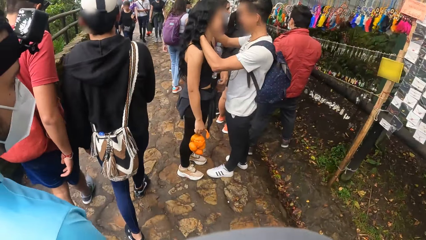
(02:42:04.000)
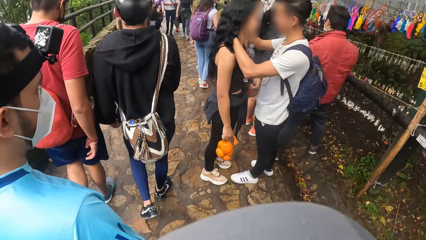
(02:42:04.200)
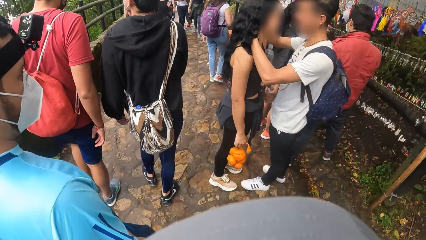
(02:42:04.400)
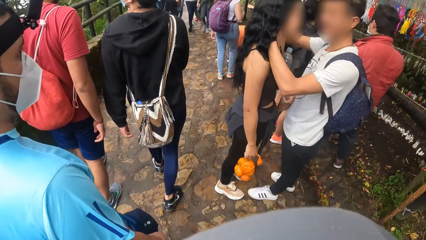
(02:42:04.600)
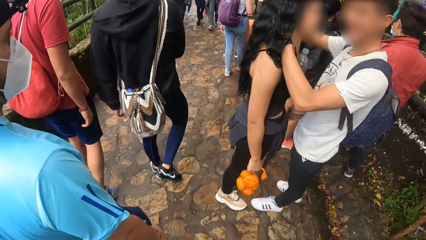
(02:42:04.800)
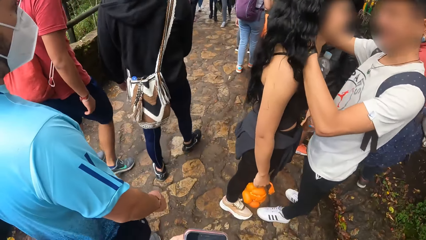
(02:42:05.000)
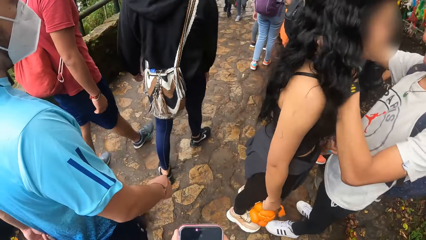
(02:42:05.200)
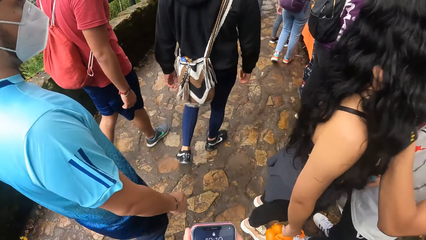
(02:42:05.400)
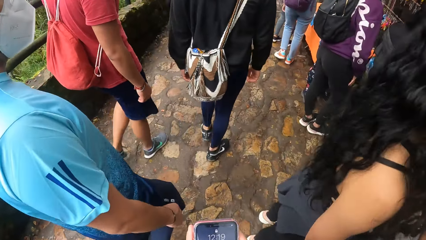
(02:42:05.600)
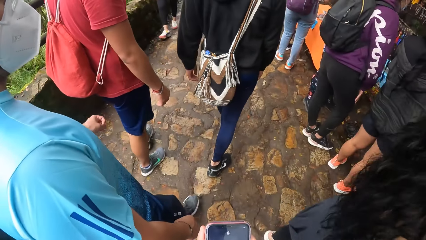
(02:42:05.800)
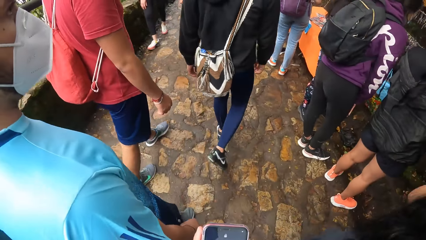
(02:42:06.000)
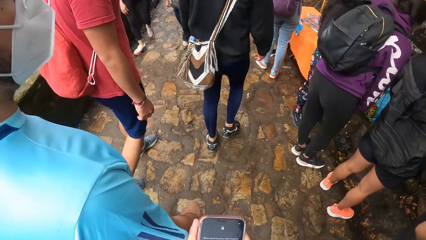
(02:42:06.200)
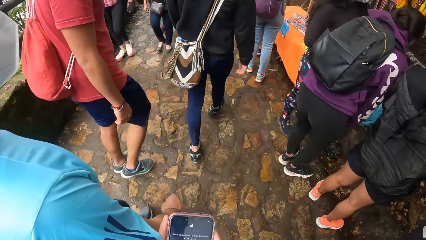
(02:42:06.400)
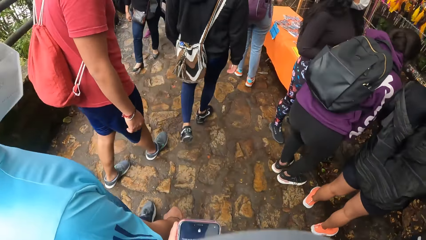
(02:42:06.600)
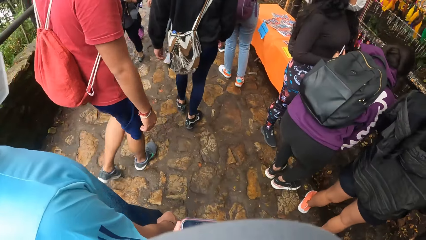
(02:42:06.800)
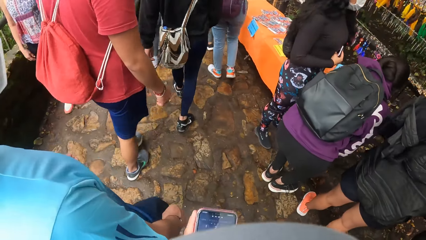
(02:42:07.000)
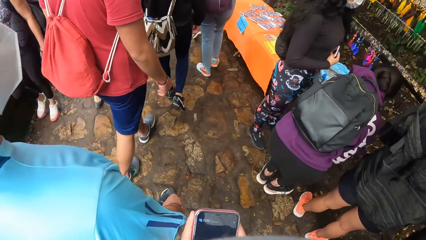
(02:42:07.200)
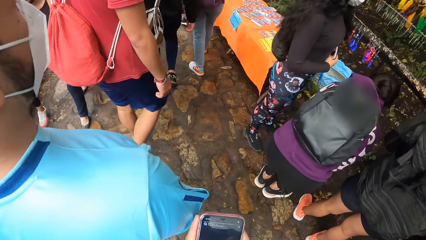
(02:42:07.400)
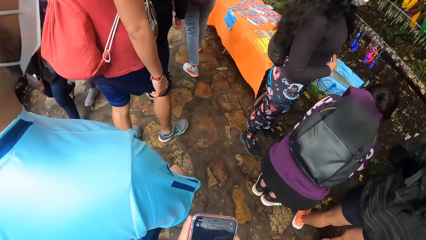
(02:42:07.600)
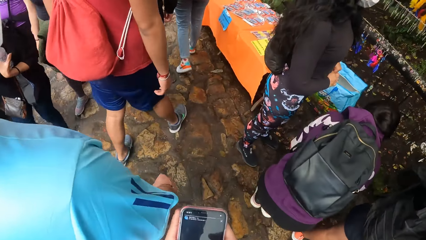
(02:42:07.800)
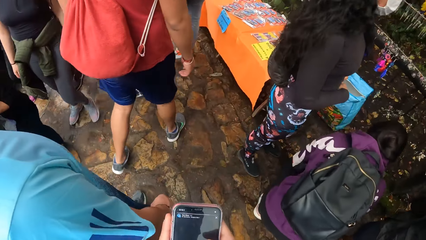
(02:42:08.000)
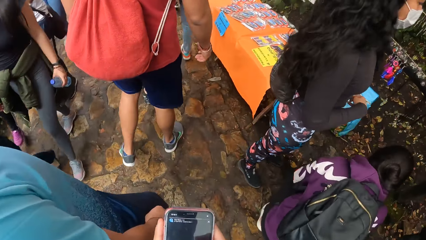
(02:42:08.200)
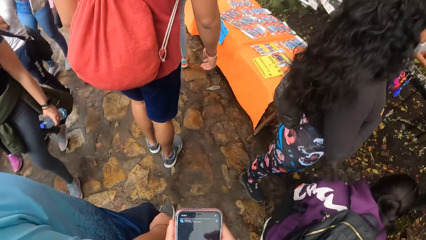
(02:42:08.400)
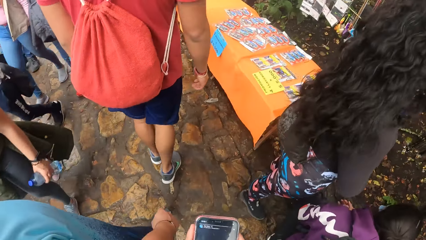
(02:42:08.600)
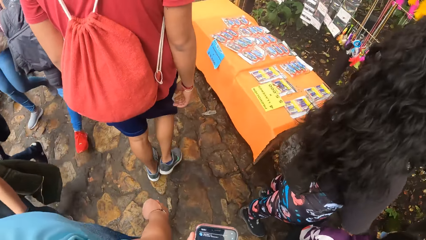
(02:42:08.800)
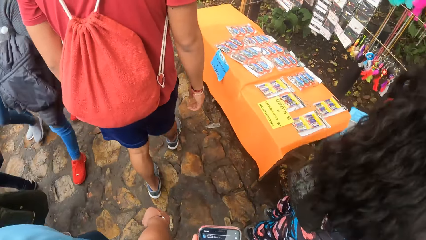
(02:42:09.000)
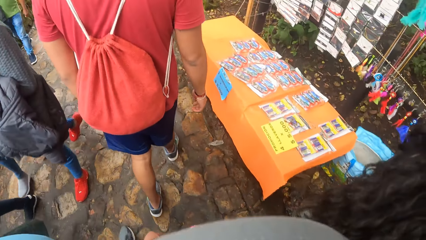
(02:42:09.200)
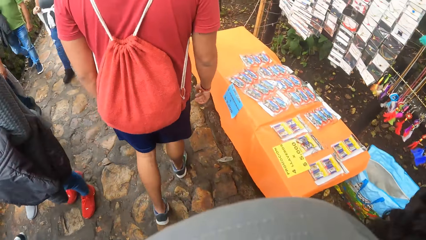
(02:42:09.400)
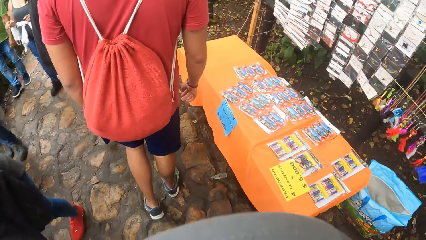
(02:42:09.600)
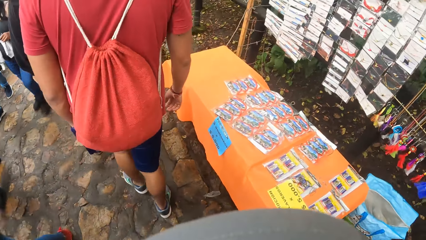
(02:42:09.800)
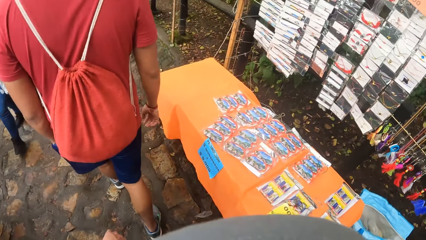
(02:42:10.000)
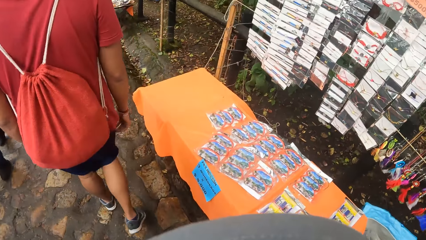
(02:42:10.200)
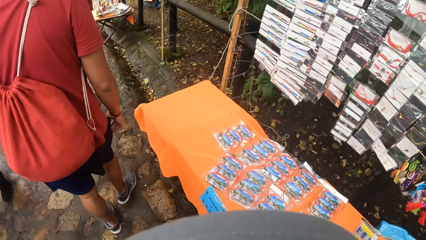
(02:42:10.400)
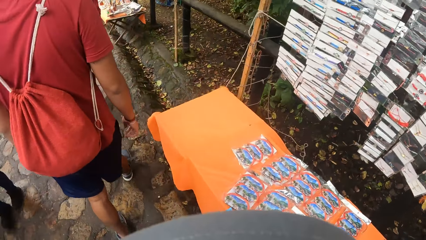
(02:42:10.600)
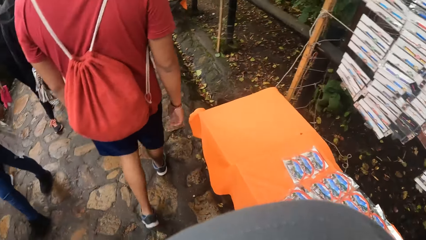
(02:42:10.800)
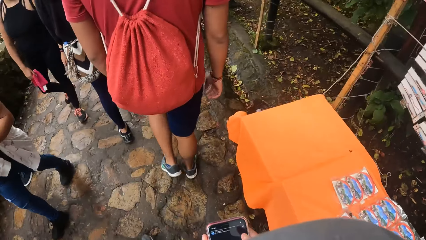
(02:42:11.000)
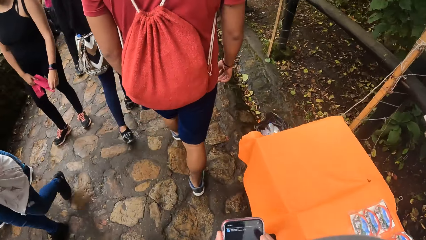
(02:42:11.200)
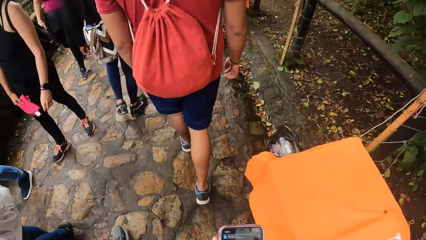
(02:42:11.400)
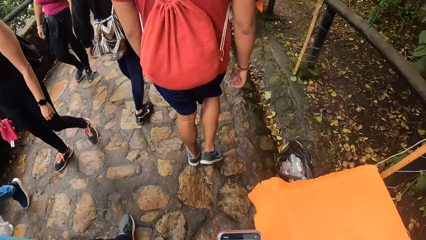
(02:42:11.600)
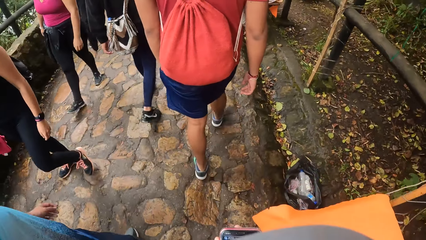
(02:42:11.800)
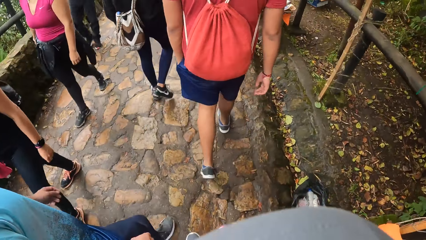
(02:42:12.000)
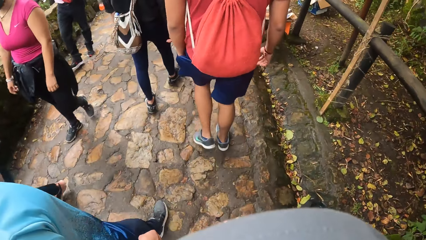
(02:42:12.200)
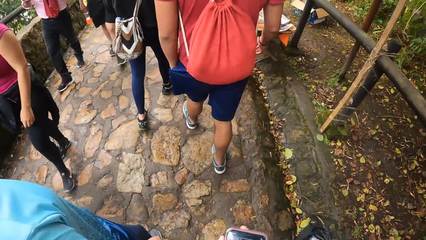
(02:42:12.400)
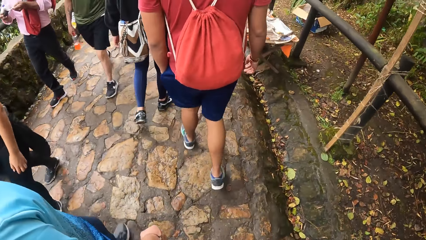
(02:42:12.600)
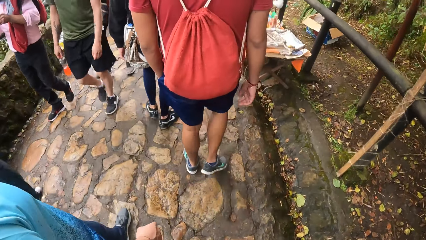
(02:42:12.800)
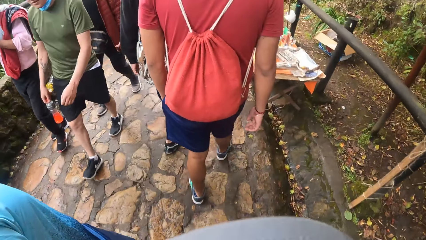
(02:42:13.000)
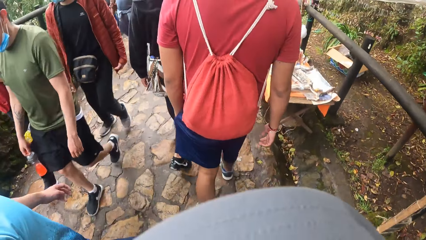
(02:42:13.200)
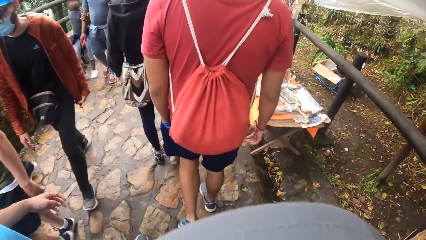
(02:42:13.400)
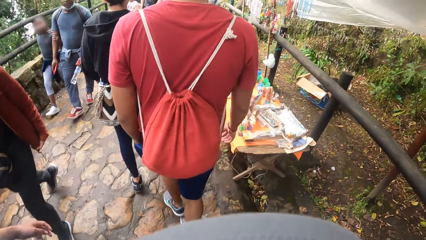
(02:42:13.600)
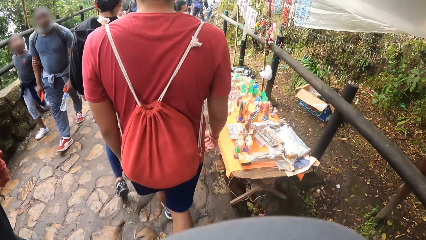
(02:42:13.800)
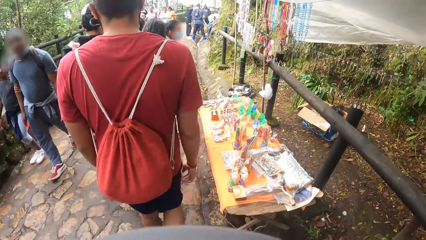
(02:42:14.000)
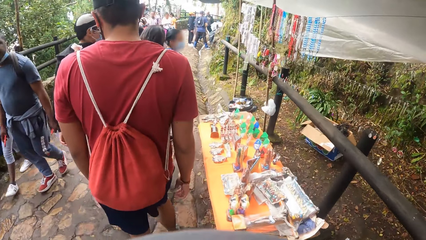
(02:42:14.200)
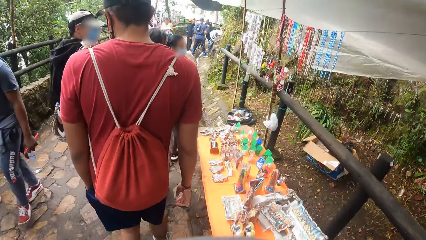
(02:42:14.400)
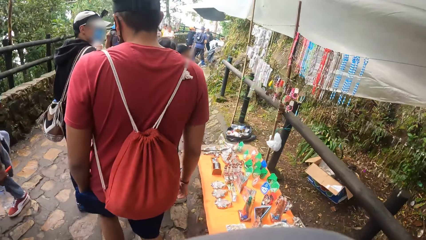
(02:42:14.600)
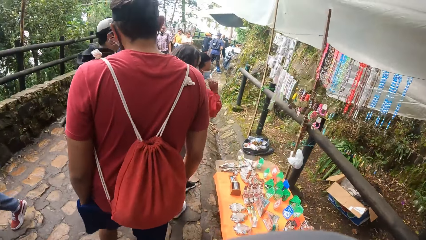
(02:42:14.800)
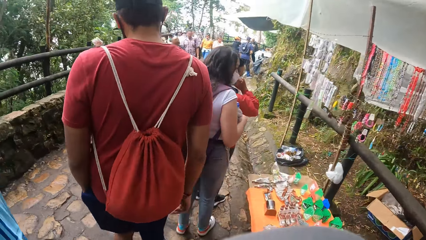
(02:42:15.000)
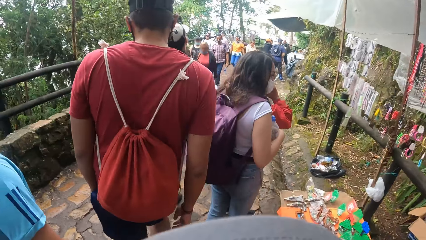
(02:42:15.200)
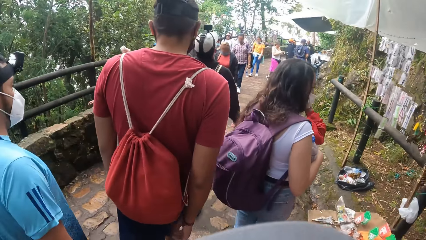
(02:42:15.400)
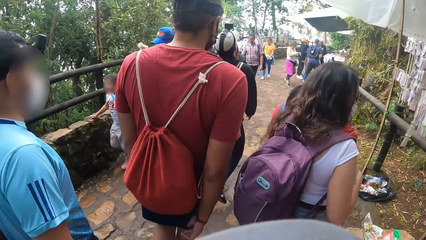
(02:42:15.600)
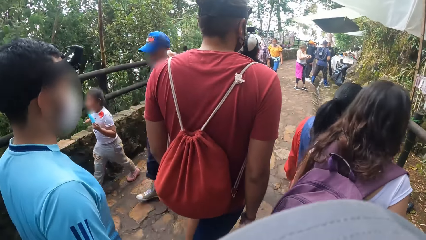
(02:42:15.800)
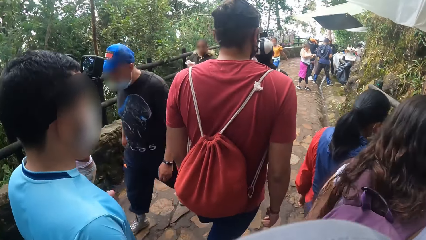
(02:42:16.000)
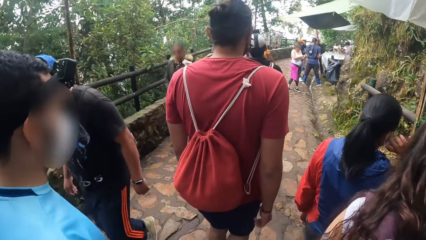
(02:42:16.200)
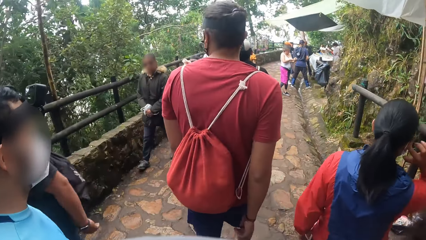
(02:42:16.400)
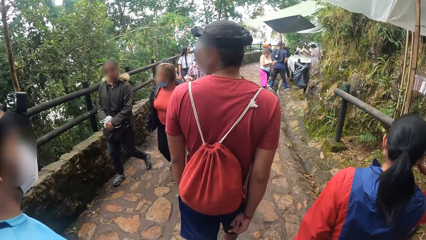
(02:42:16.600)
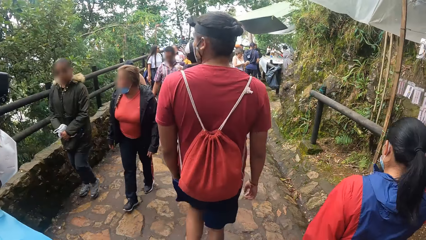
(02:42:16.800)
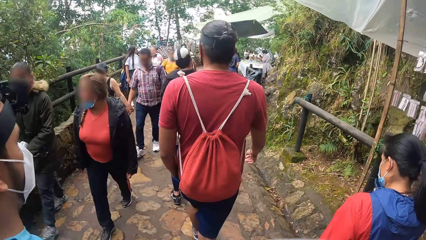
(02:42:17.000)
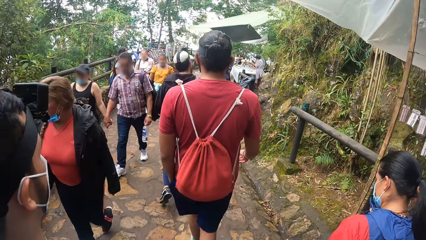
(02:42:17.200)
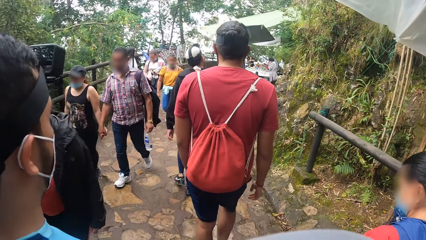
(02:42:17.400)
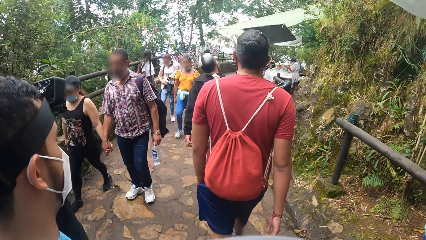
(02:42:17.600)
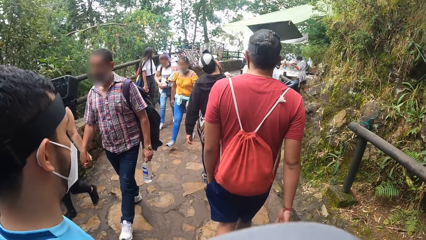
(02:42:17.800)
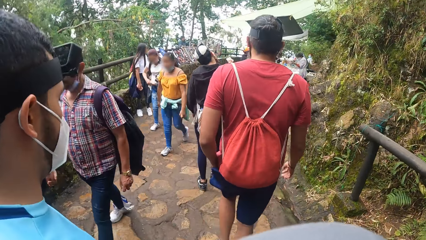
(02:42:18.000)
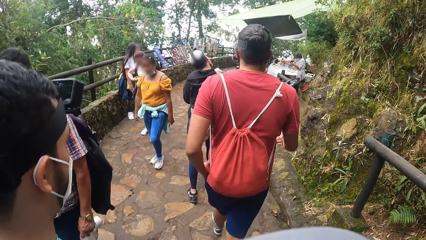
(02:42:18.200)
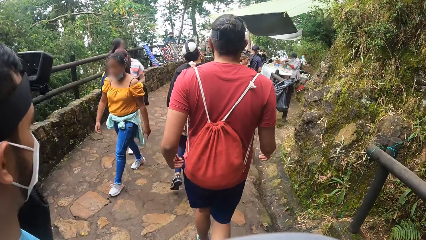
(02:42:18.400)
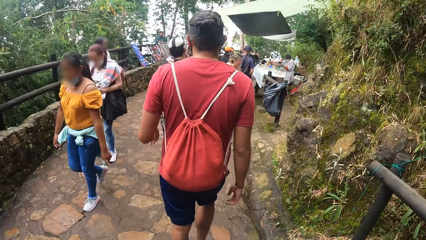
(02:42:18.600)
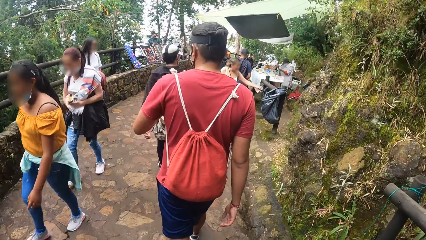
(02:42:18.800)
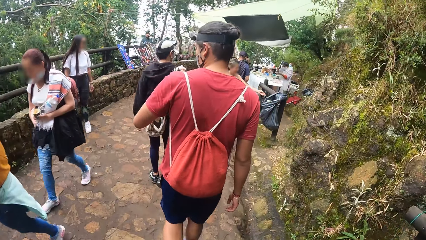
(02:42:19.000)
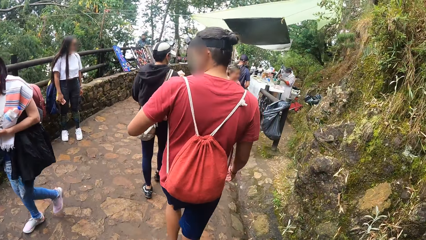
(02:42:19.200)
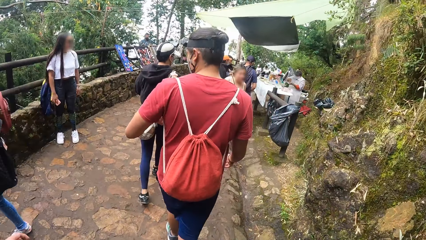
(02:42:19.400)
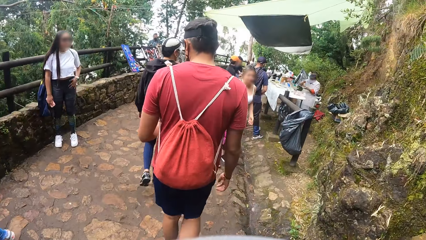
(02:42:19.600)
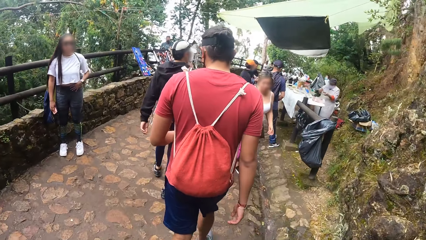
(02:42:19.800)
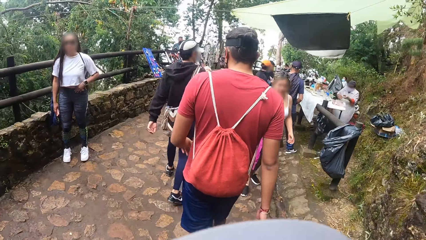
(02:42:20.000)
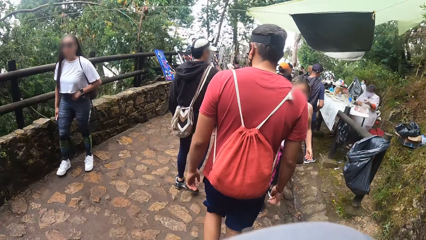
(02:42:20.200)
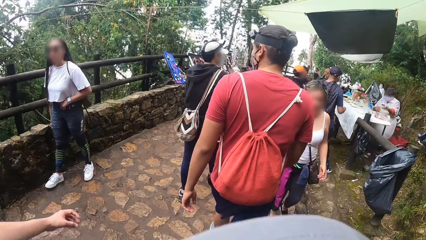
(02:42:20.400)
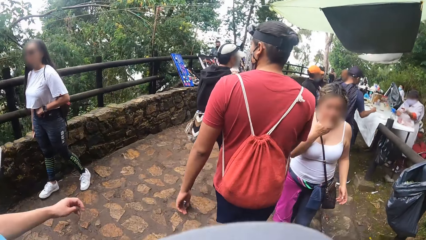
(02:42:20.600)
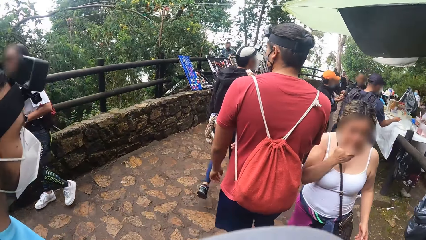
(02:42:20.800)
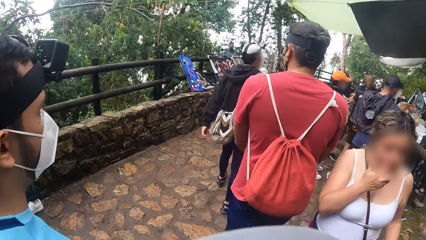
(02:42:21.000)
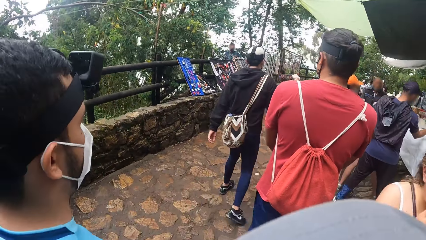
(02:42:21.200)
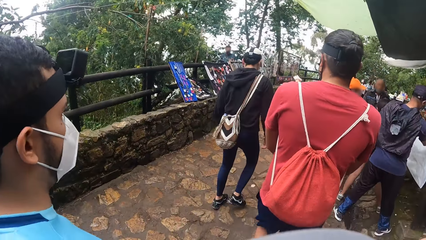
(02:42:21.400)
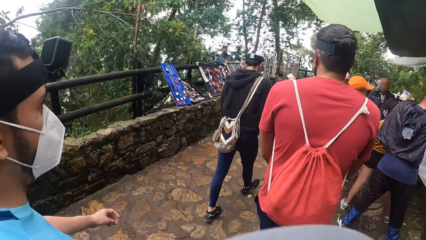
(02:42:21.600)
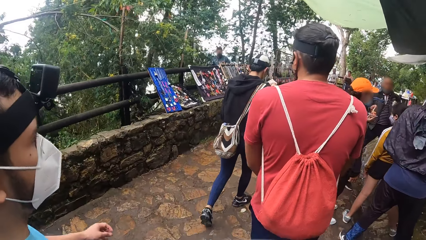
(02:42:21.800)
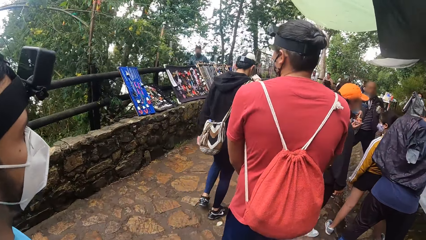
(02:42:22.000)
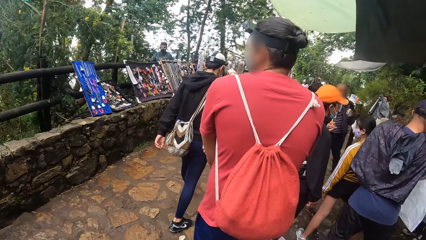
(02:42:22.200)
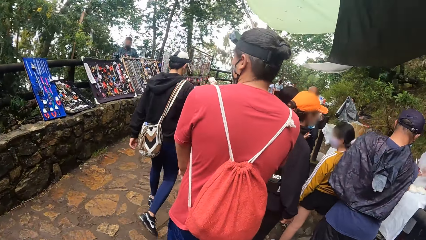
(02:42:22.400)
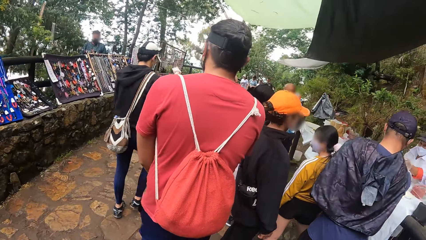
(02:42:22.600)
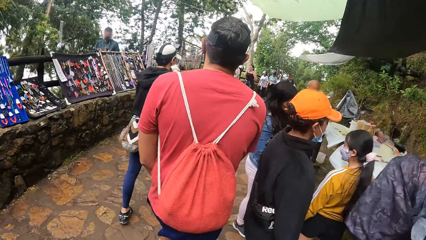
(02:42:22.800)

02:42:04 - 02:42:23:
The camera wearer holds a phone. They operate the phone. They walk.
